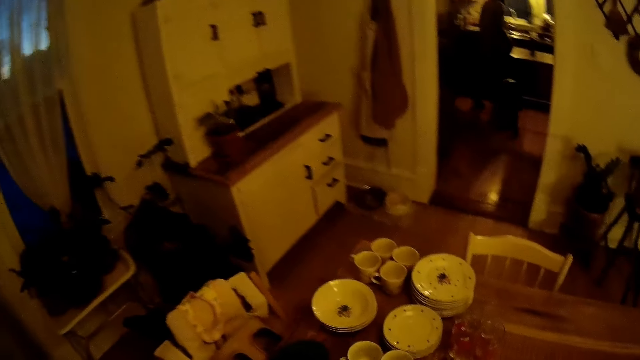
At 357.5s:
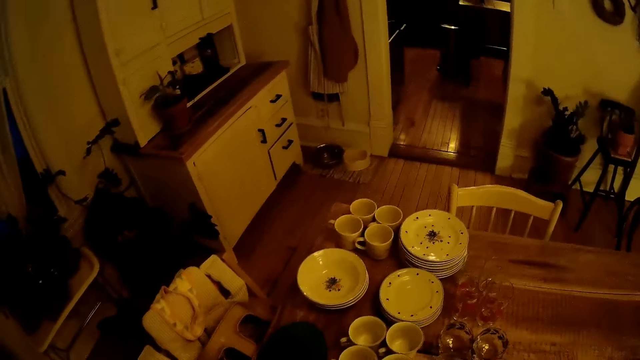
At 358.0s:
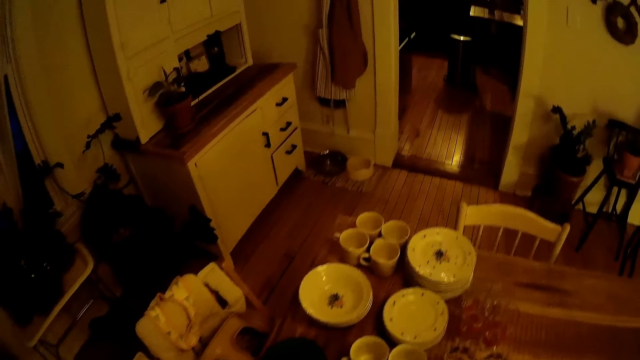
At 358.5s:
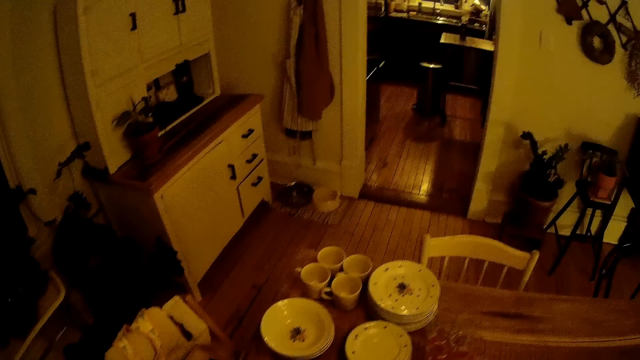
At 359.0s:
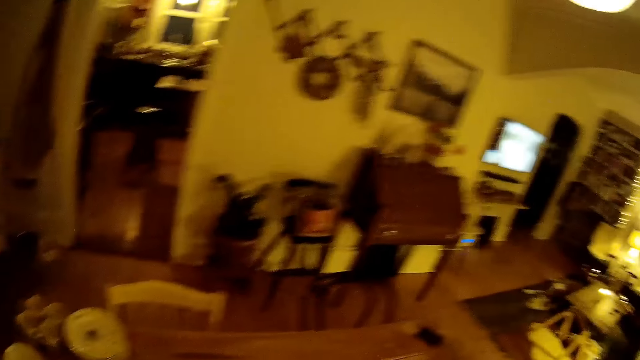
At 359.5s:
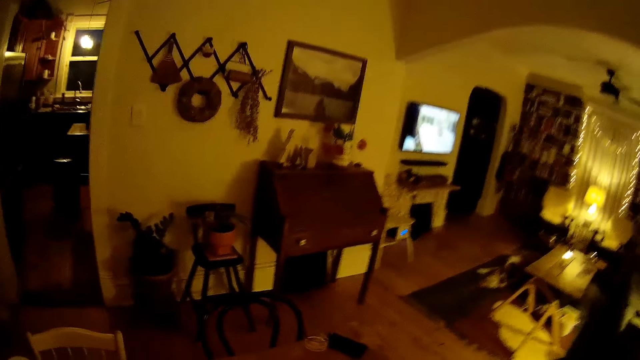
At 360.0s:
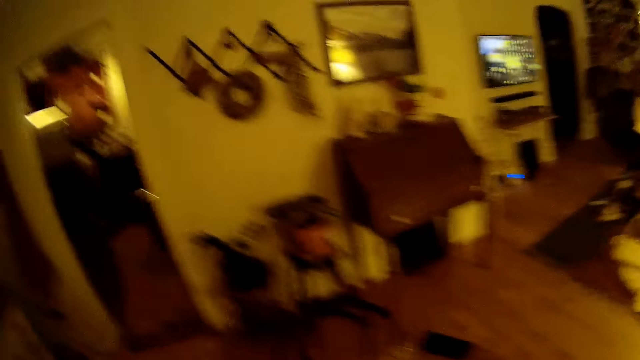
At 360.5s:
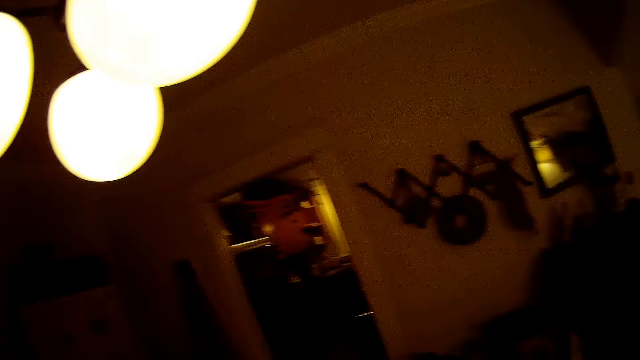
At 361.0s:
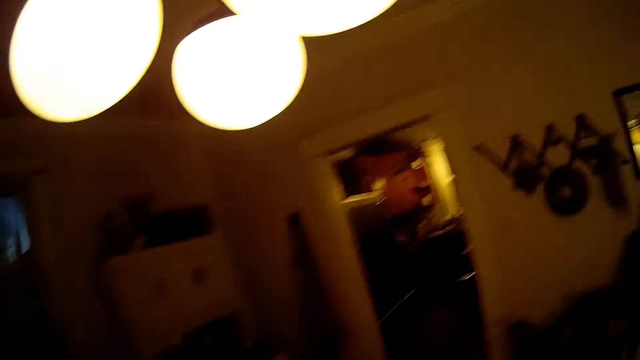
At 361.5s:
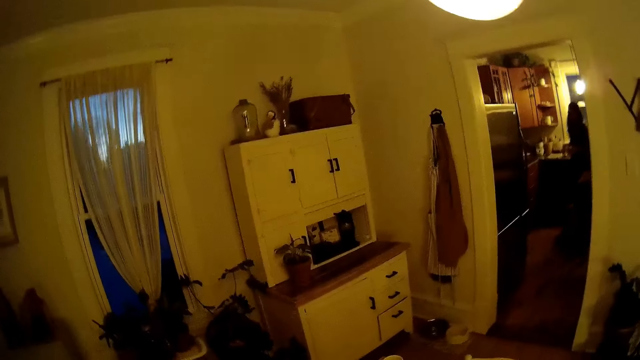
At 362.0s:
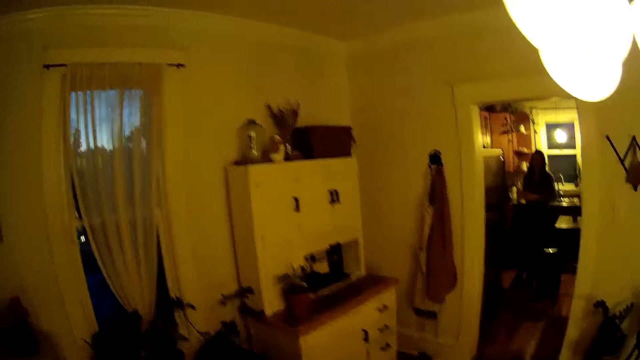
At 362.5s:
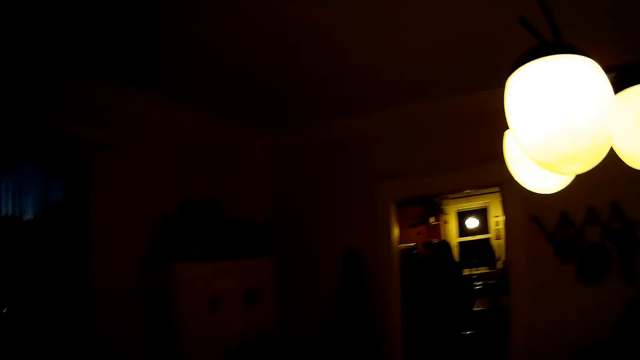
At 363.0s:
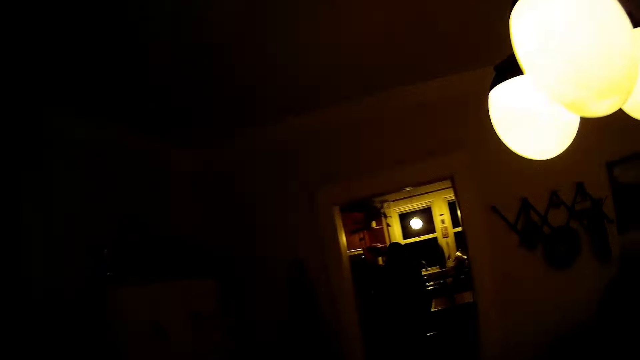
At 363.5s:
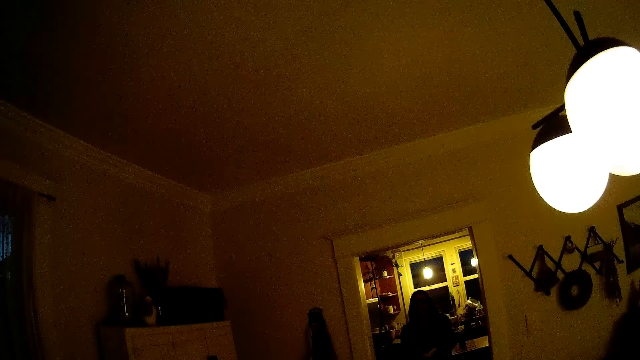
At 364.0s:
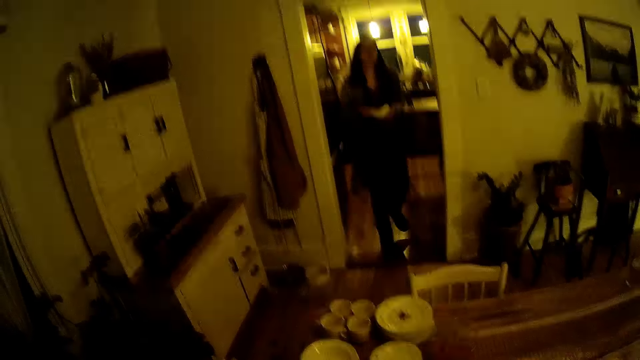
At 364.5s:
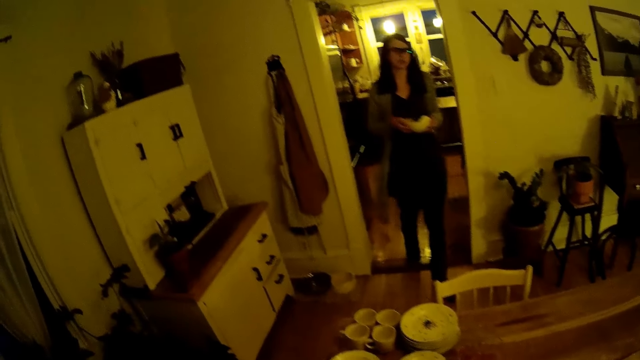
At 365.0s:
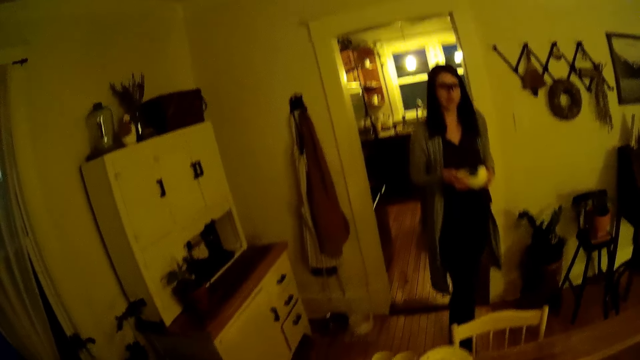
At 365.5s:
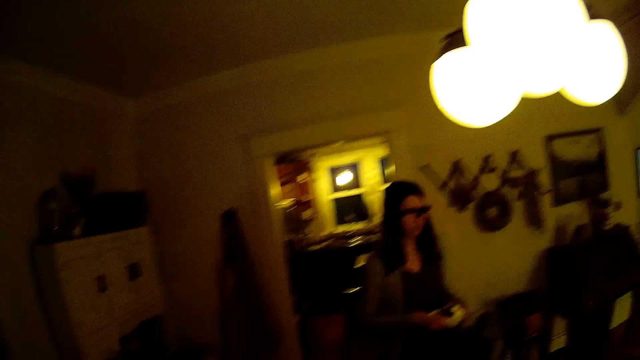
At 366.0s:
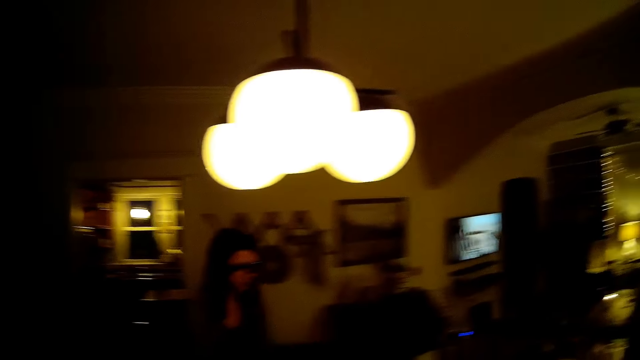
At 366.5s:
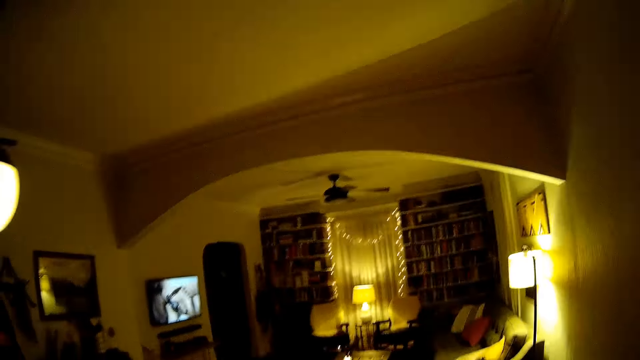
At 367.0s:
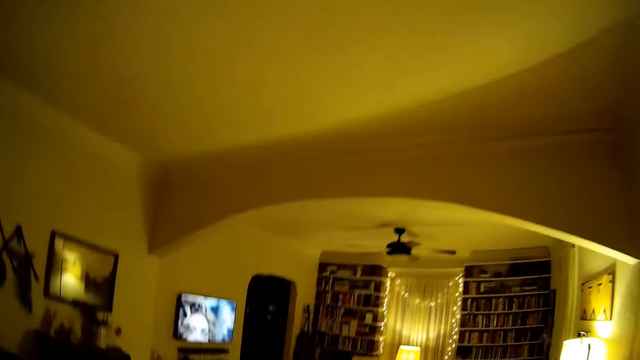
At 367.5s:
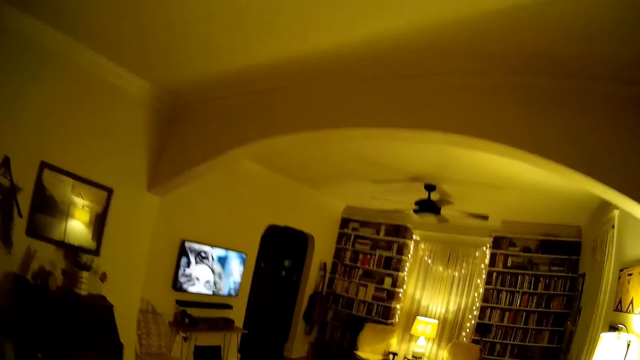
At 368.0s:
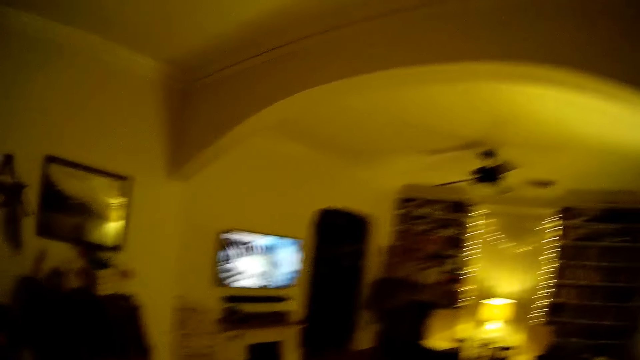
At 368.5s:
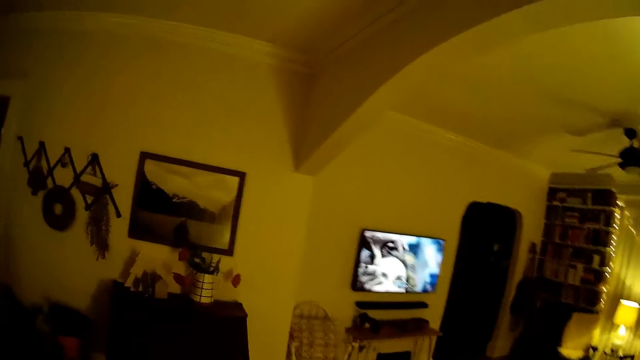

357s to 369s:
The woman walks into the dining room from the kitchen with a dish in her hands.

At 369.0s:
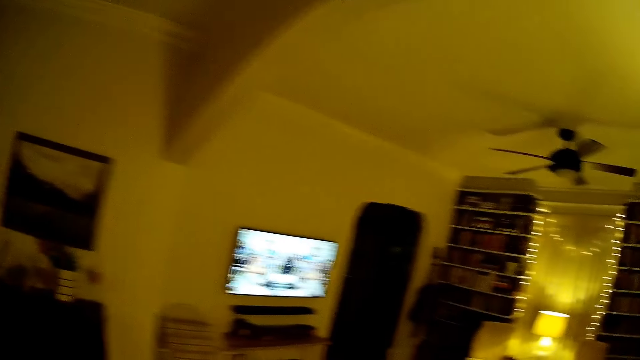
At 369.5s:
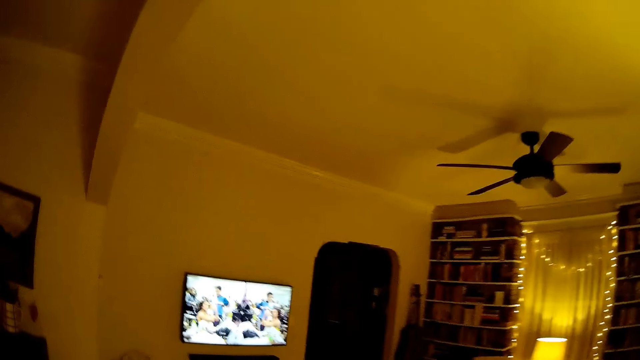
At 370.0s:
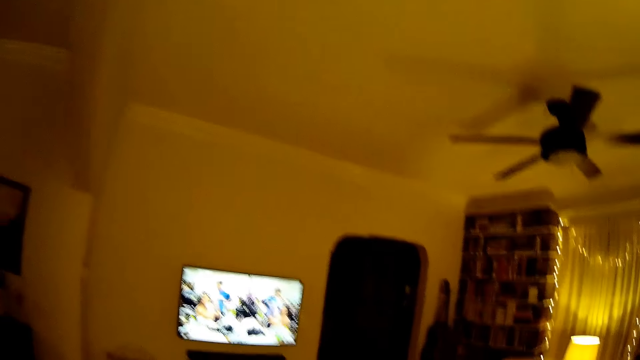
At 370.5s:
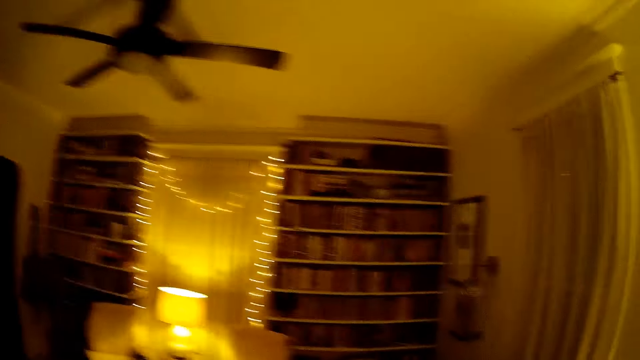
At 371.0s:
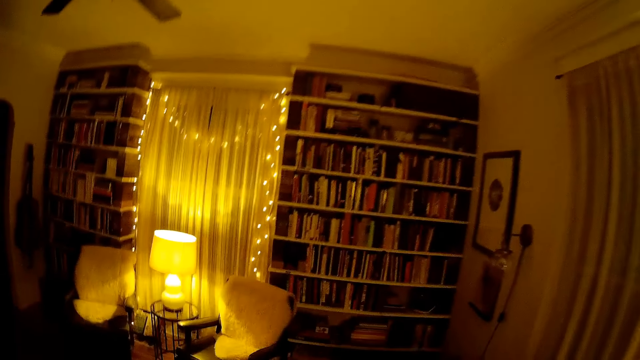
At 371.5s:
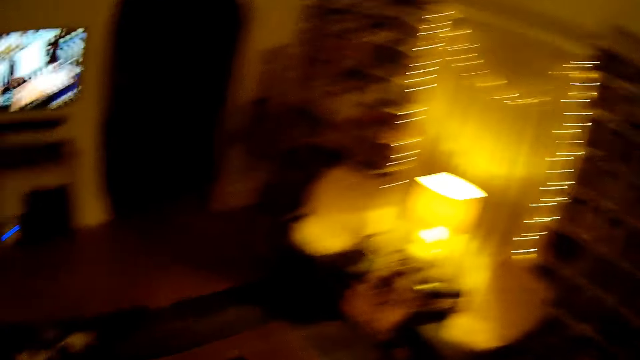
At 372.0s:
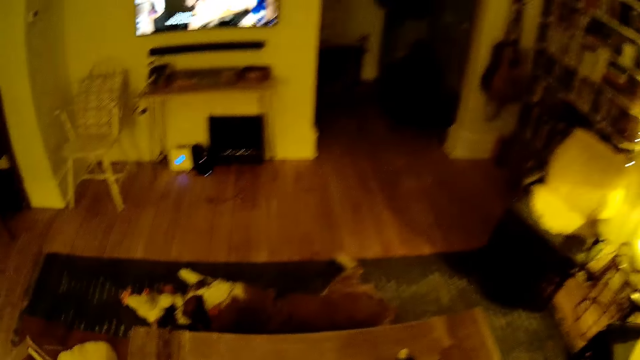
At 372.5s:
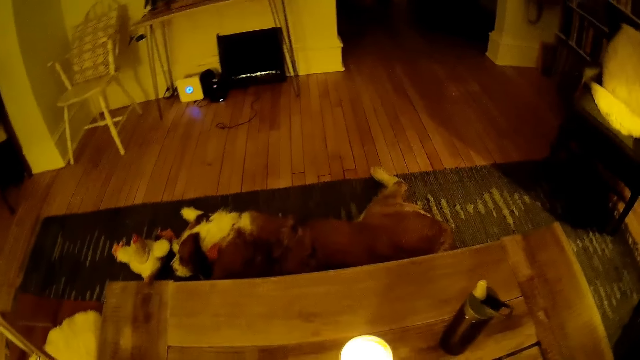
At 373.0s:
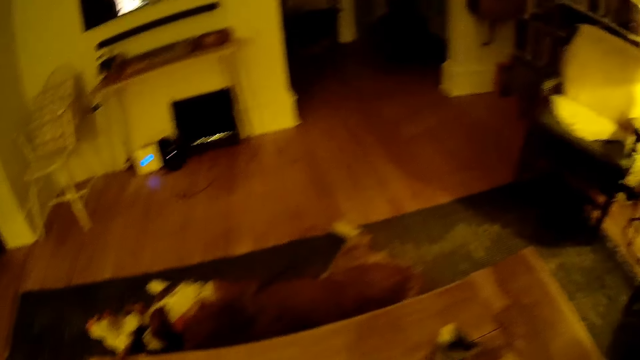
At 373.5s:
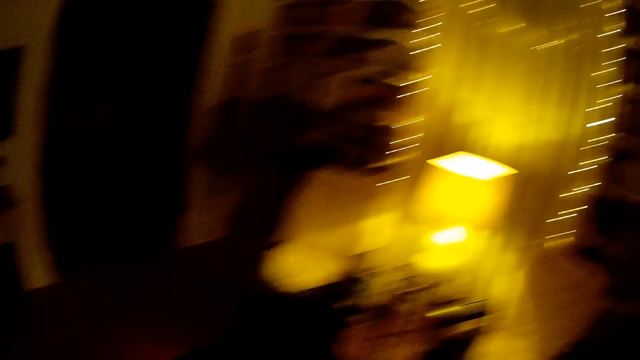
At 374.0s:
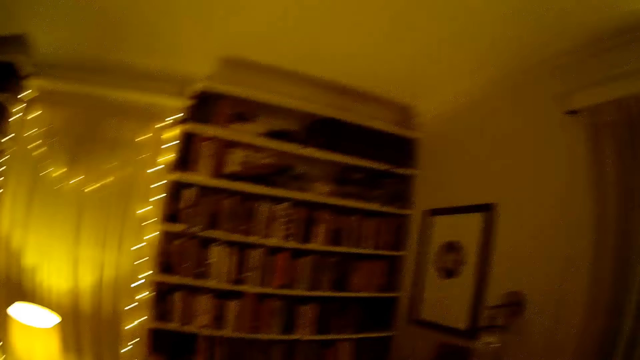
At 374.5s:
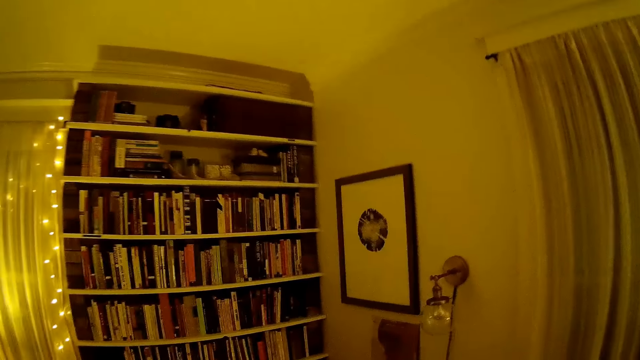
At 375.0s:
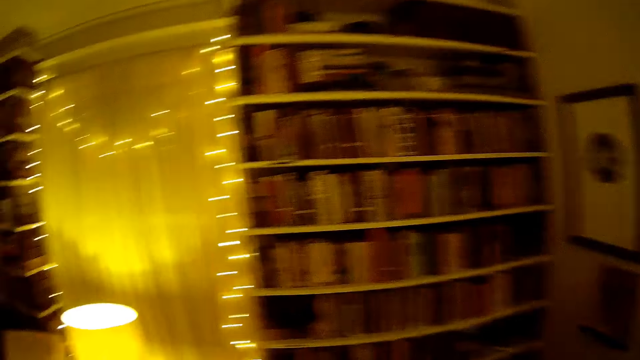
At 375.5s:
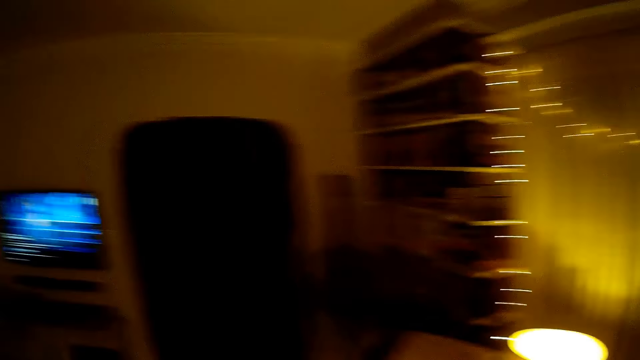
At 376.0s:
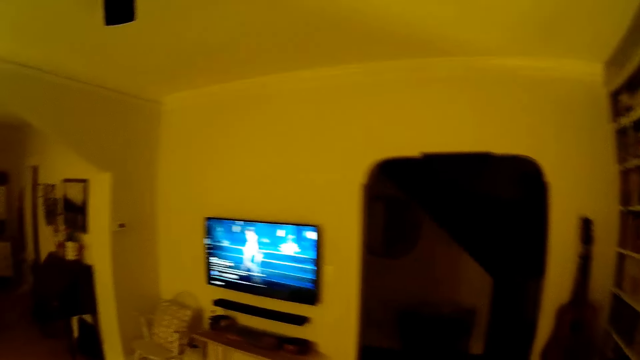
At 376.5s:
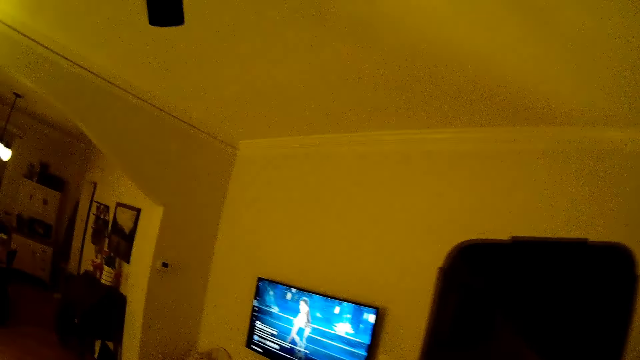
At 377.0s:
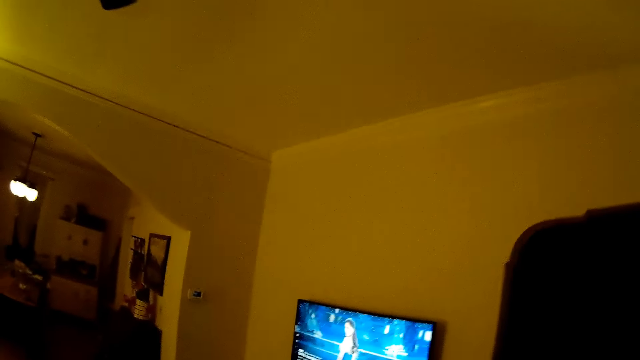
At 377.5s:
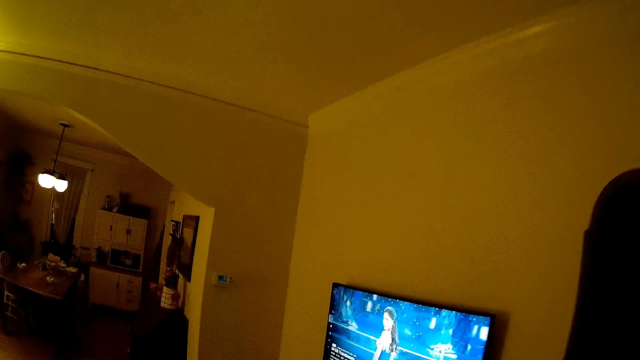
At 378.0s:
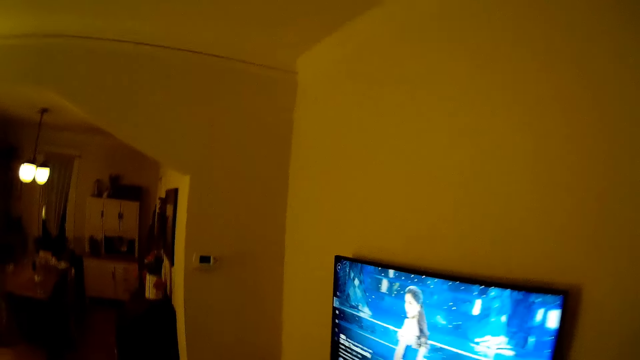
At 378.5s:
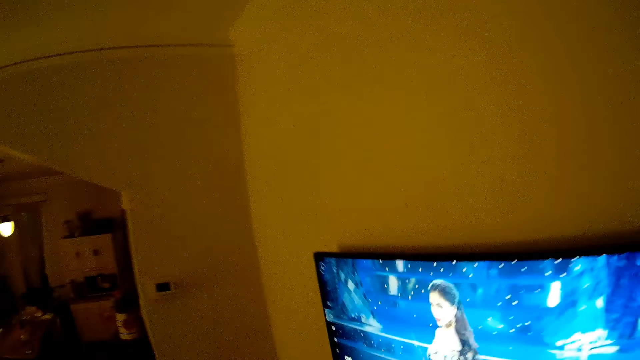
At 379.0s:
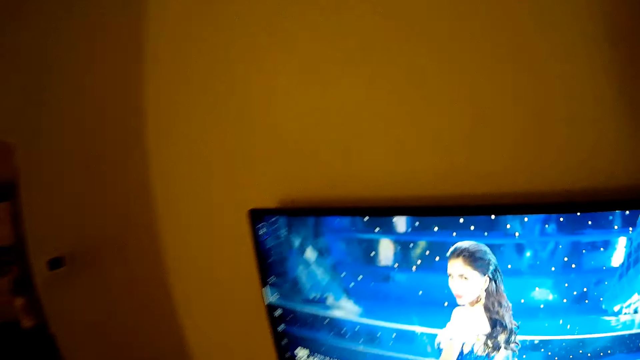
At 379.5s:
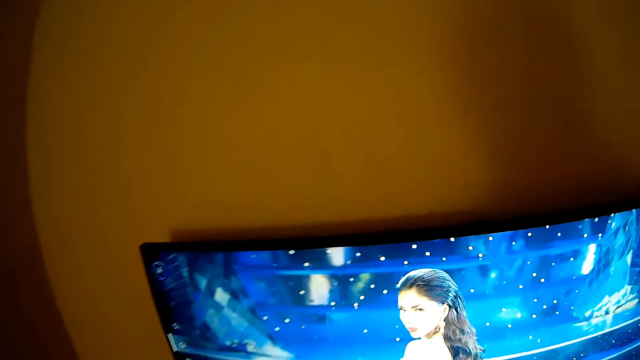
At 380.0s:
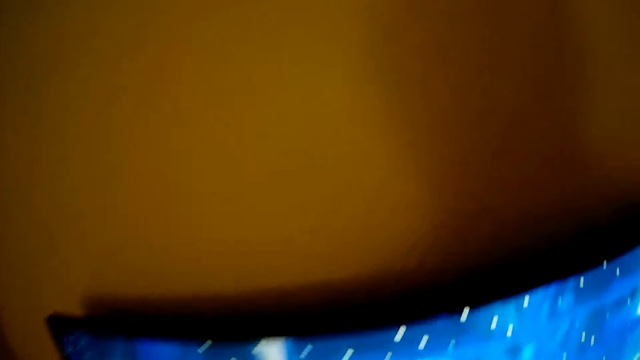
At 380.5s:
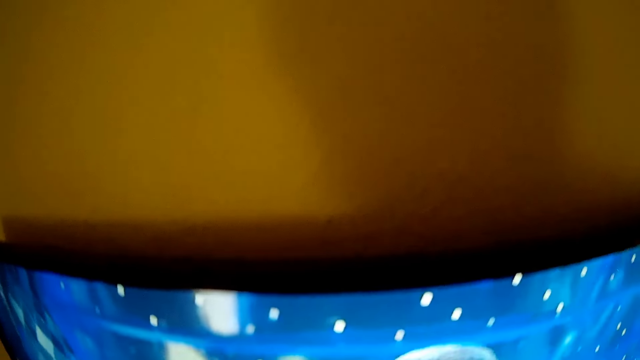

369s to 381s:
The camera wearer walks towards the television.
